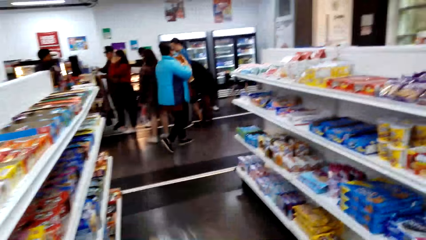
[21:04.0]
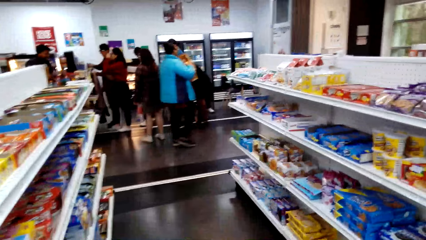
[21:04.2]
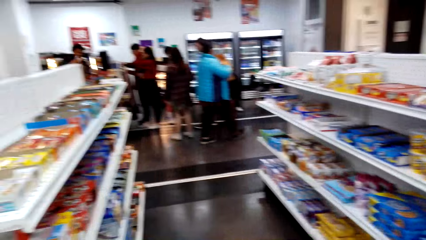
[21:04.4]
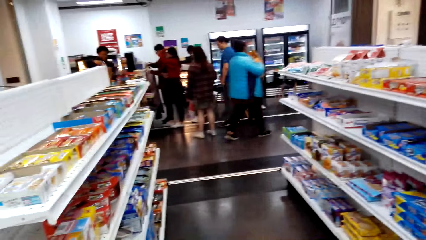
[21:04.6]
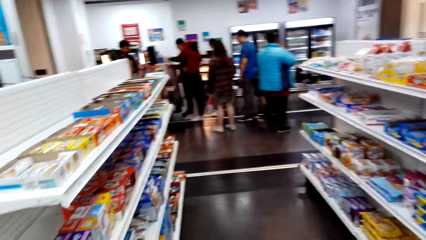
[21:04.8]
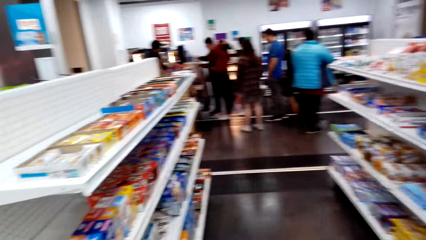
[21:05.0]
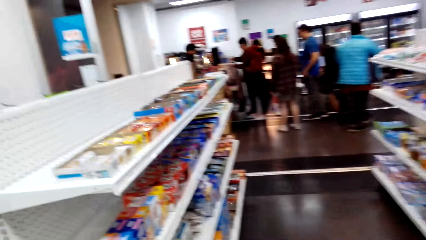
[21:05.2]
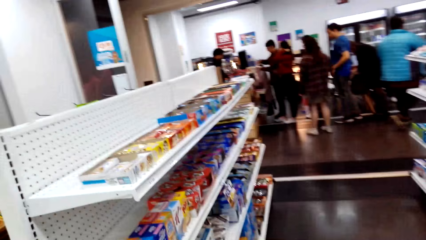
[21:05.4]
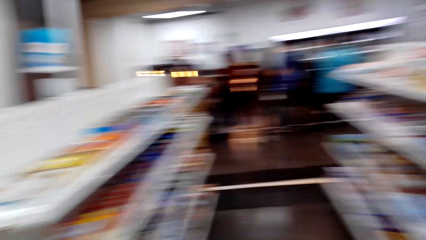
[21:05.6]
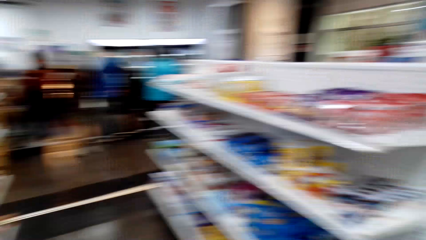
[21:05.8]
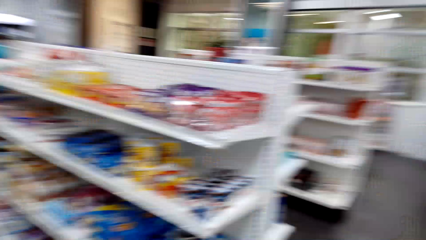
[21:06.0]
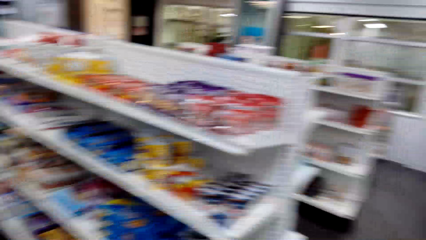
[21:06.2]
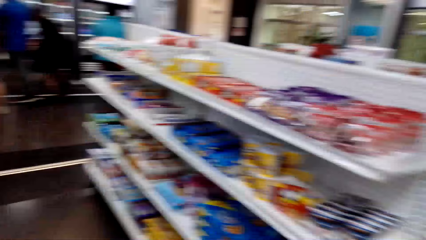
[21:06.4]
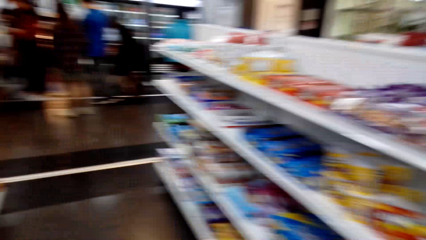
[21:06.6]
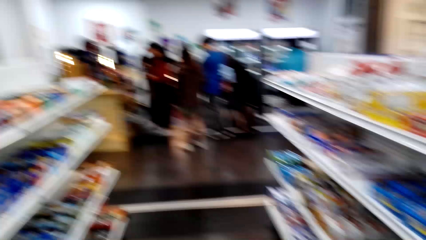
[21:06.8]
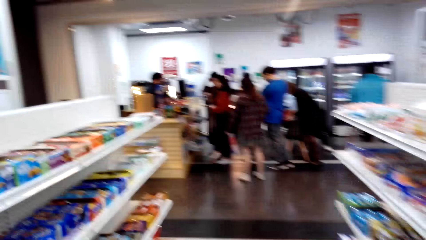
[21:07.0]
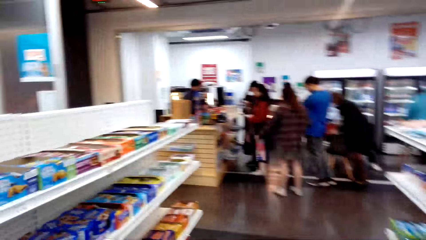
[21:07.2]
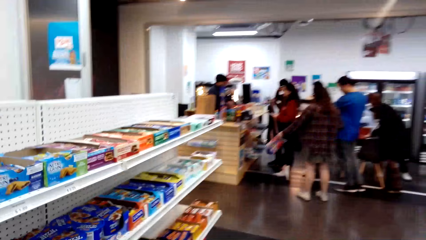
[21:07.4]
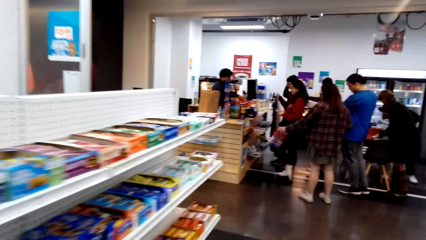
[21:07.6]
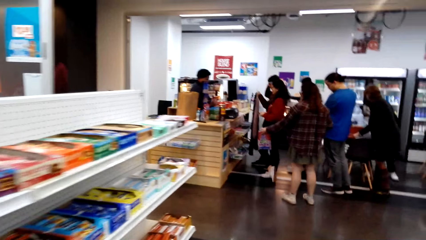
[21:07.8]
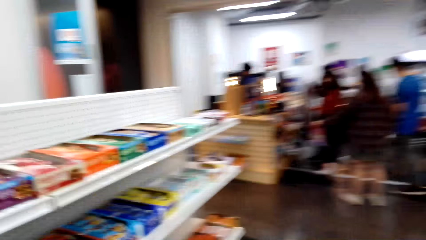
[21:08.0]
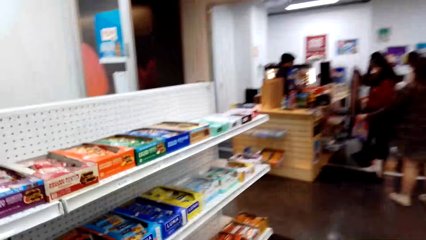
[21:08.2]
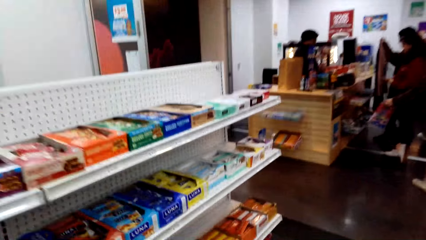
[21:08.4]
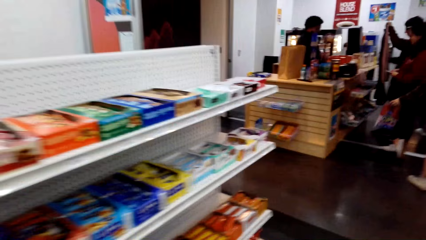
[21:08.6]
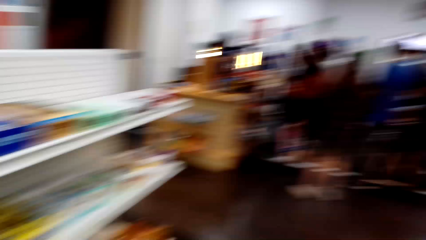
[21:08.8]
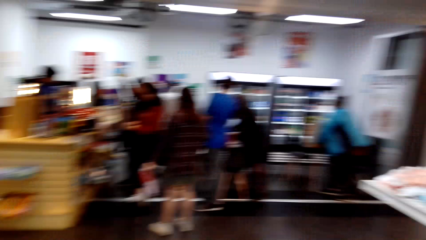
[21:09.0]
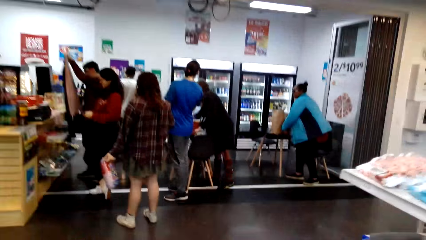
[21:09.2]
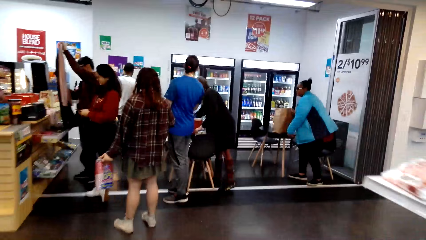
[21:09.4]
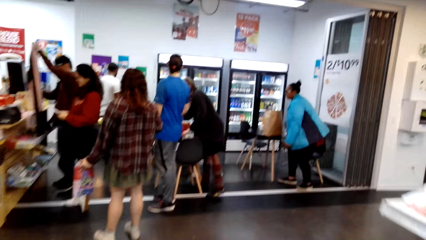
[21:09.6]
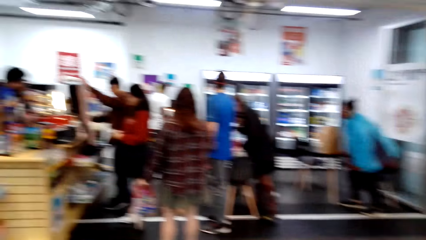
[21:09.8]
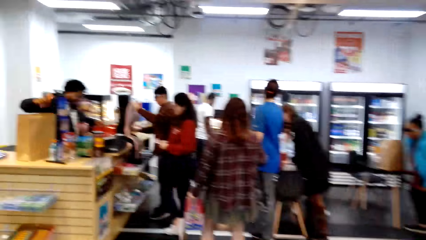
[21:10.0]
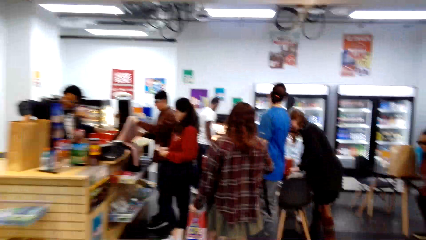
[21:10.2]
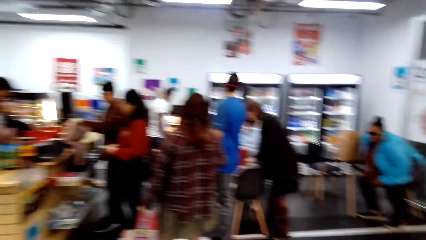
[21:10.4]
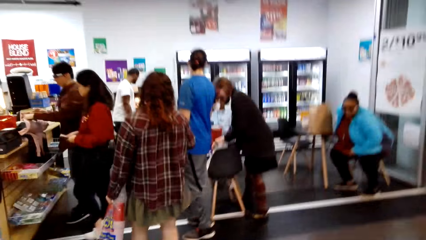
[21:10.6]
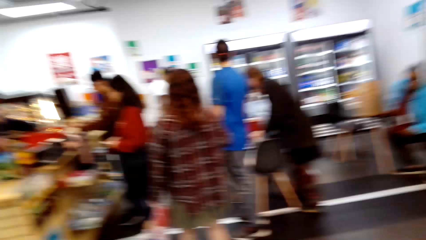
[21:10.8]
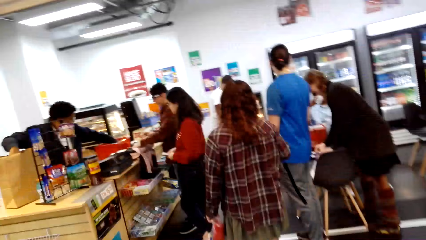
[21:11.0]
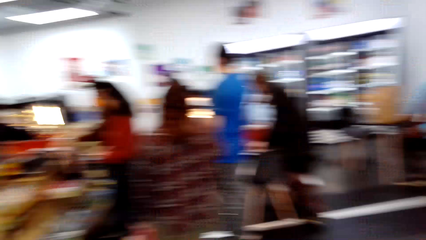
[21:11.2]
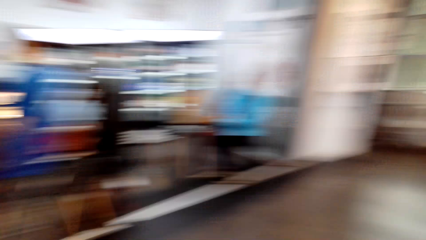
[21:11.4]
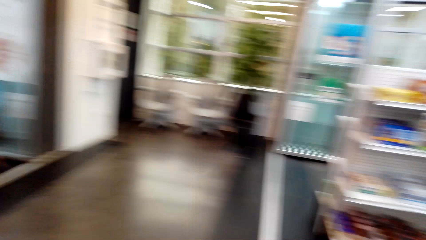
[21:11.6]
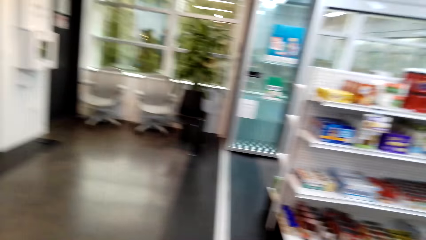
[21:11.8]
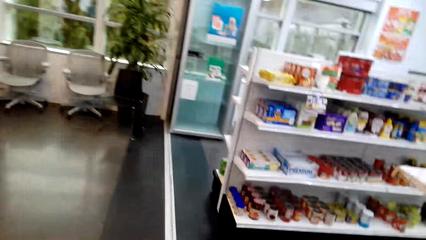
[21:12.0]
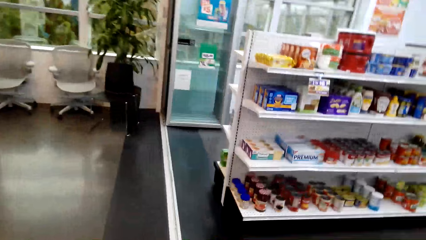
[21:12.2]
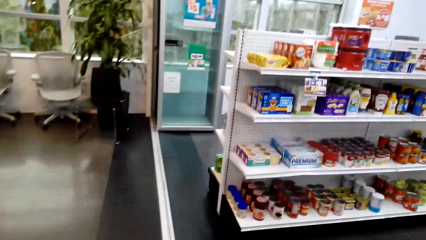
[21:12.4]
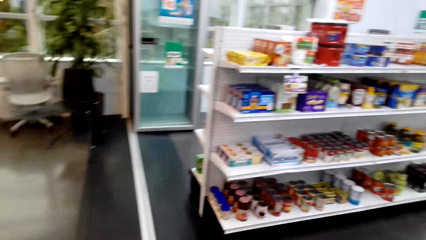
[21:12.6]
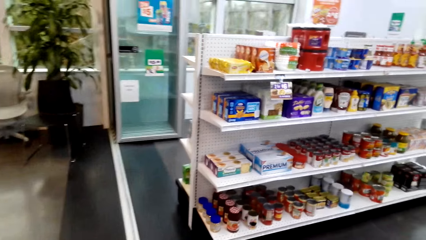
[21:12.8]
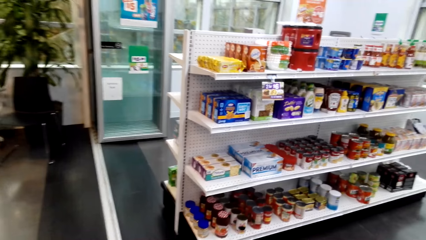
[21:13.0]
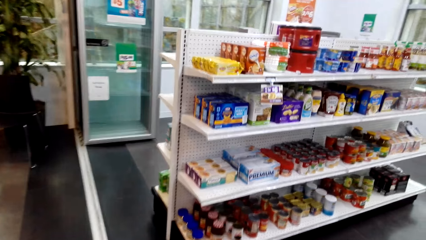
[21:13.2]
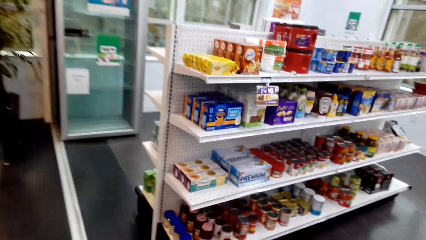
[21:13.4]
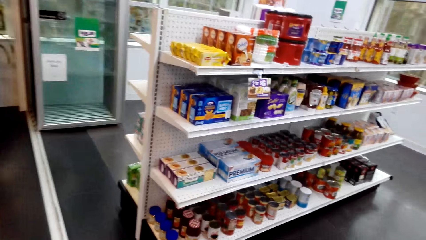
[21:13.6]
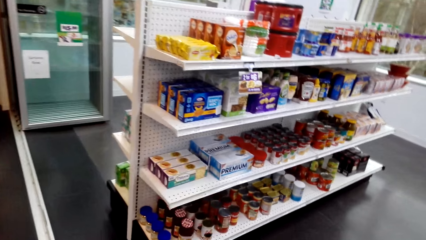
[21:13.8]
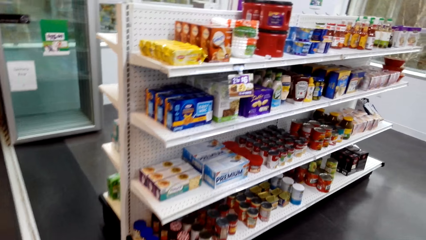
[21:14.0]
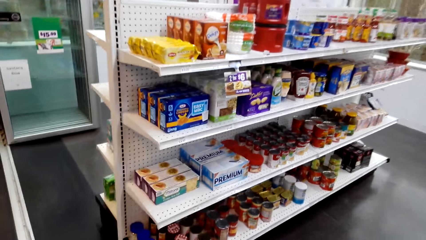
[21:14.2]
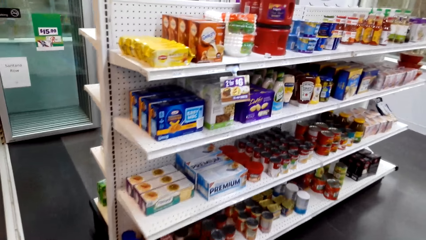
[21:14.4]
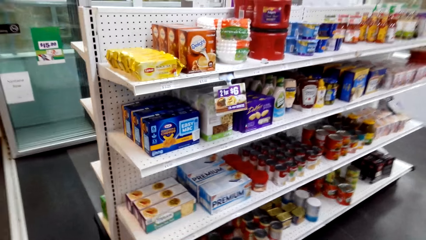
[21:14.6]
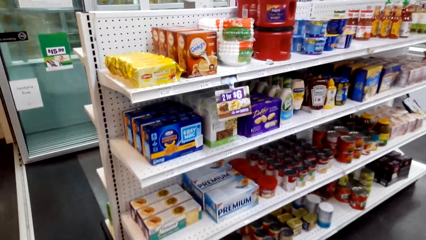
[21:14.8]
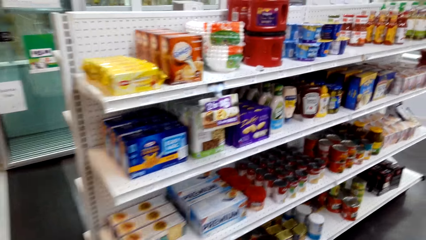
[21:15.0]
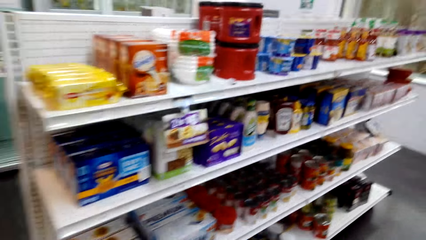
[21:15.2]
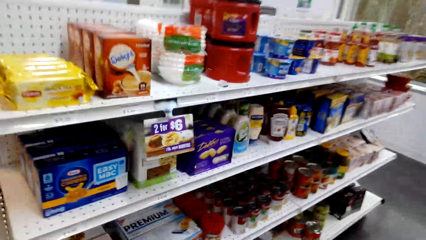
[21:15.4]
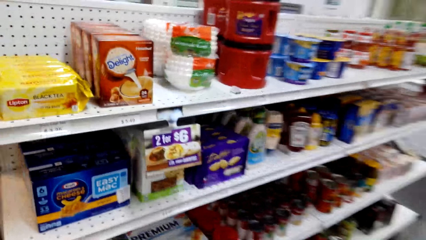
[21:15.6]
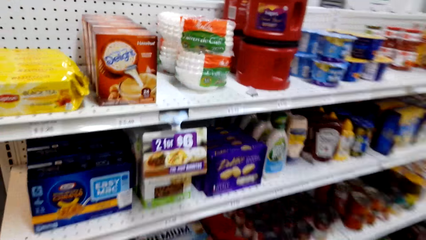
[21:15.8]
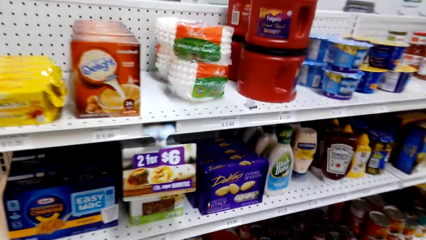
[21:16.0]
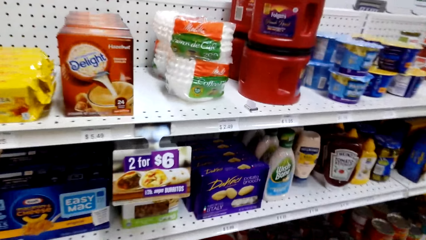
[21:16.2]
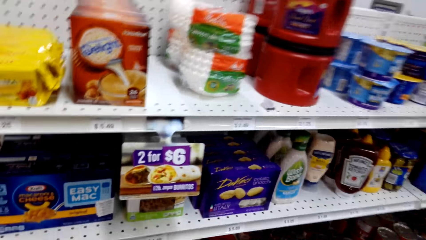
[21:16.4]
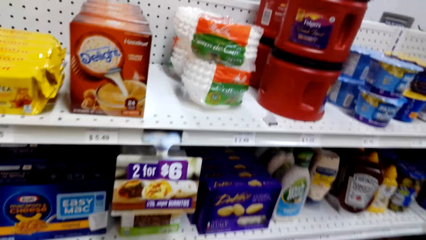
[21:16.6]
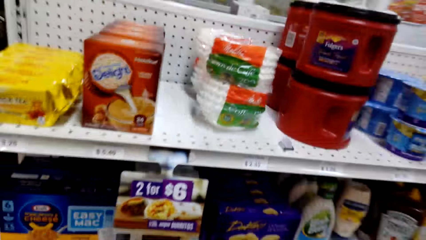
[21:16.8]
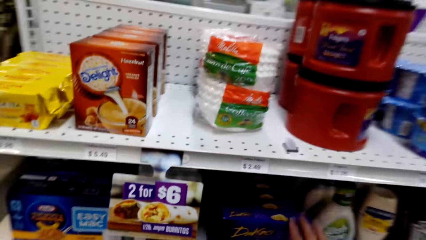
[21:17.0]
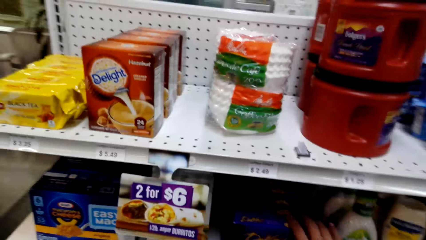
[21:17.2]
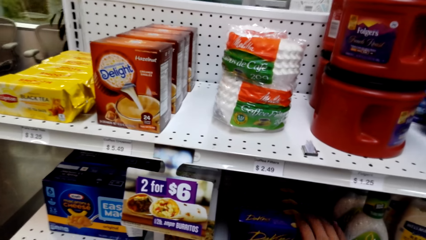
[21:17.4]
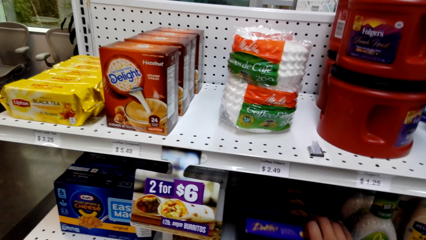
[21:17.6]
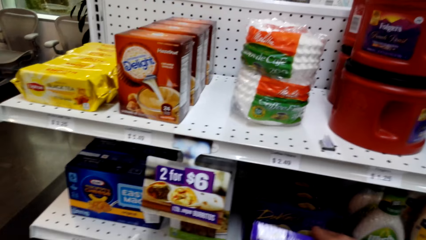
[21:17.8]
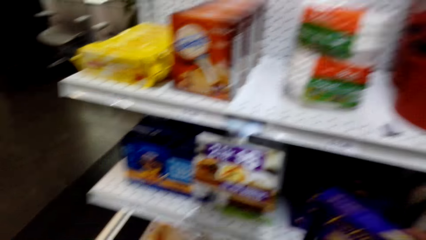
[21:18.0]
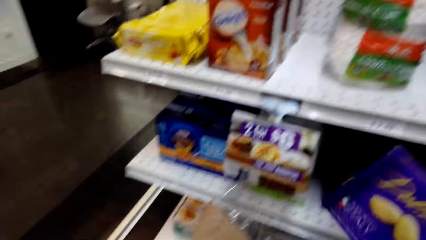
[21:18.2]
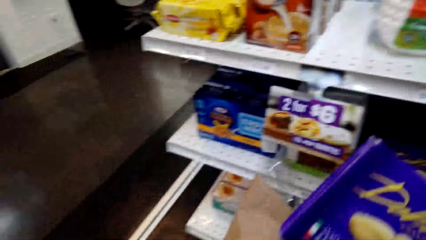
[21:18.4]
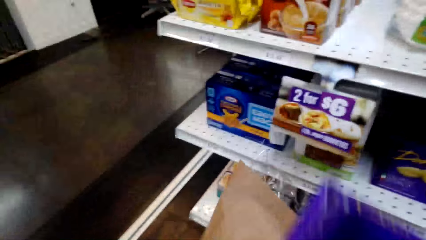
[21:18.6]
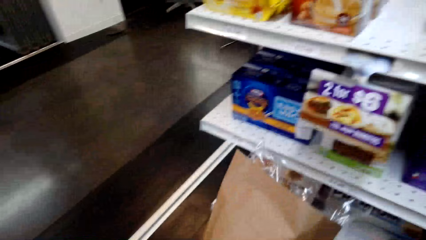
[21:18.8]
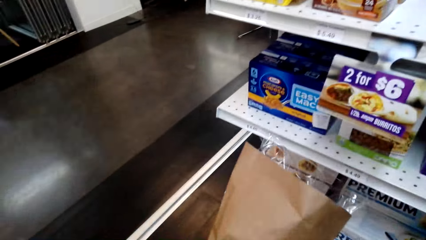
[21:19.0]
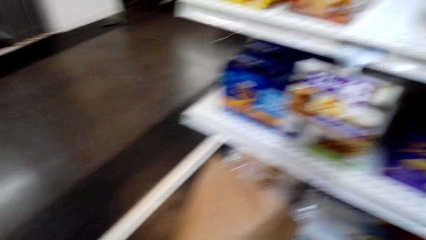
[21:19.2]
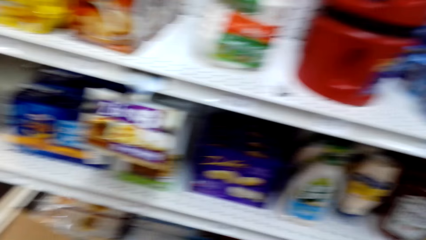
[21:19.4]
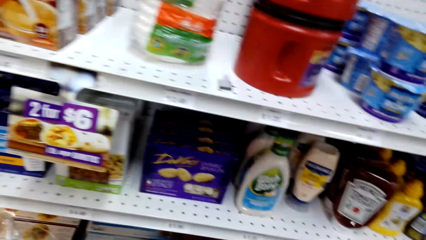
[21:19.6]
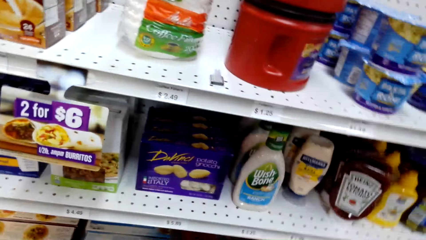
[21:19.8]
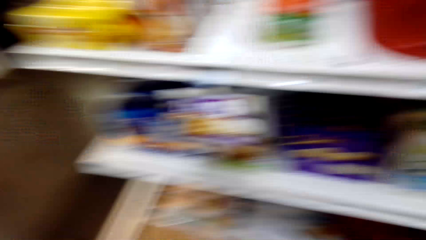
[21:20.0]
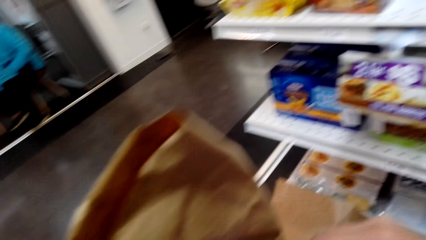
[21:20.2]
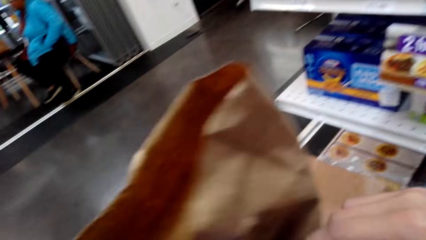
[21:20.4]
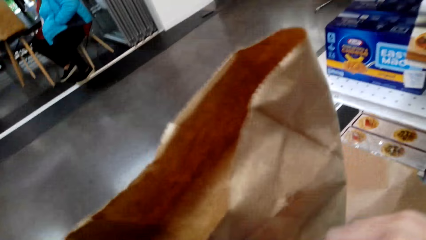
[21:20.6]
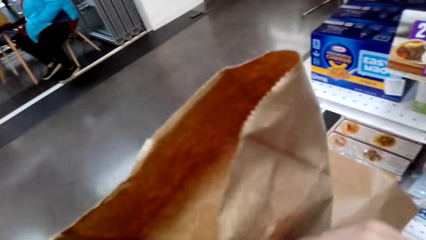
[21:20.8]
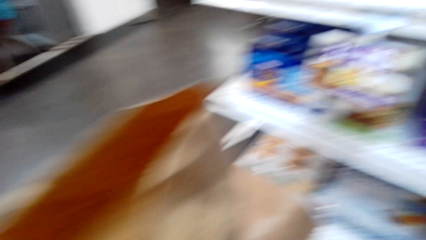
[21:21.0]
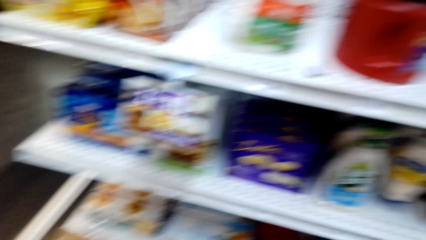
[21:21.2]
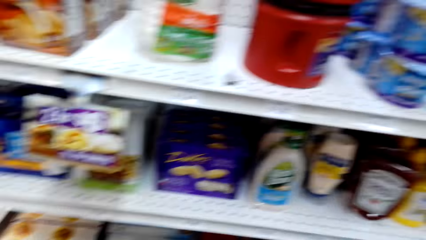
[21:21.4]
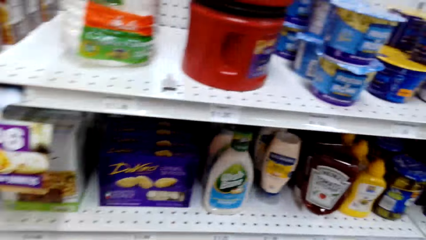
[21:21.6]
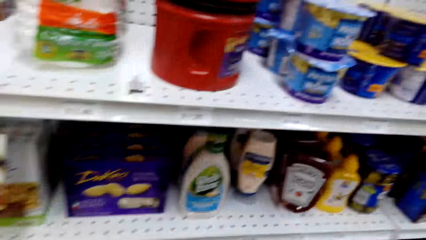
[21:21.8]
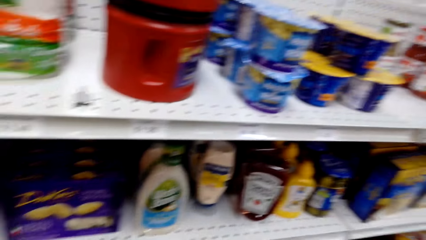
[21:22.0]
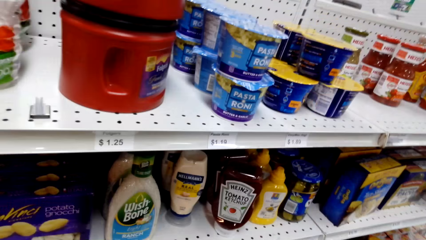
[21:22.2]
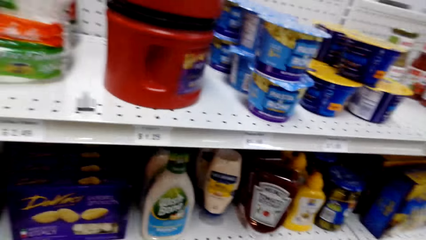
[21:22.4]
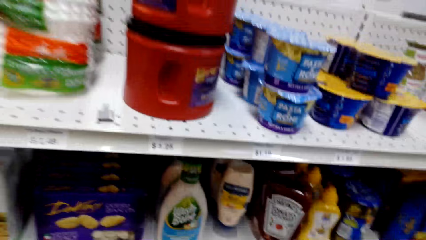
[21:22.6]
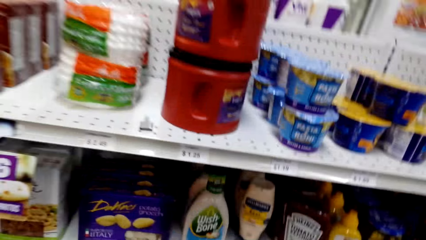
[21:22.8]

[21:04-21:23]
The camera wearer puts the packet in his arms. He raises his hand. He looks around, walks around. He looks at the other side. He picks the item on the shelf. He puts the item in the box.
